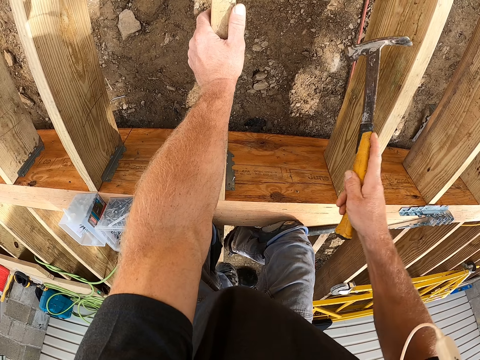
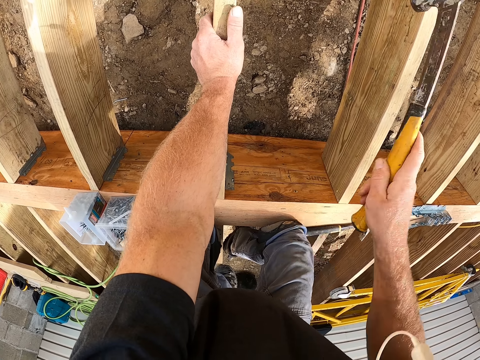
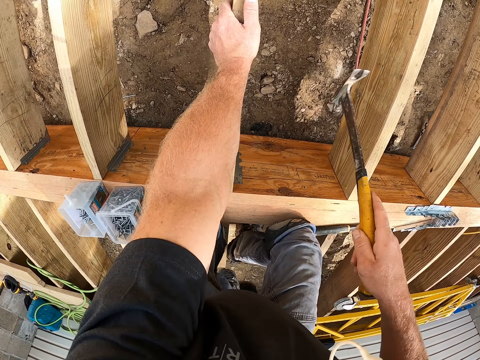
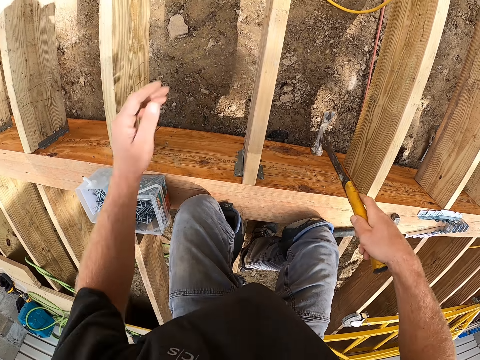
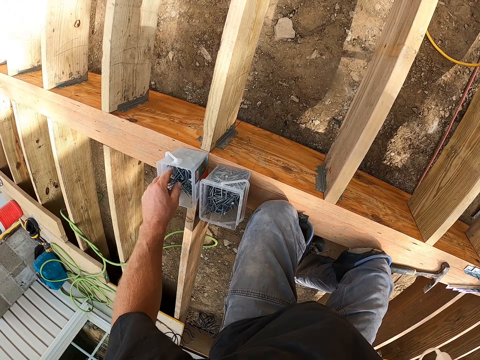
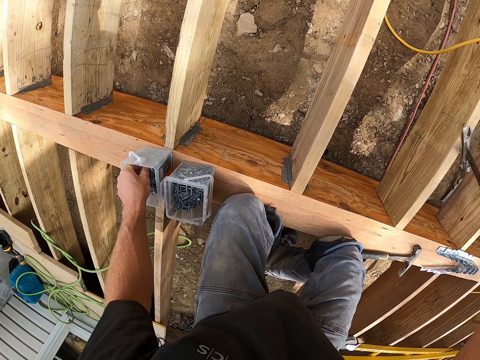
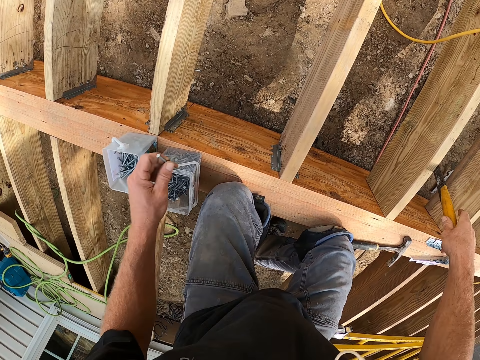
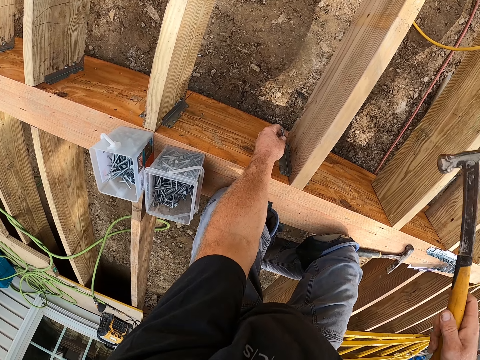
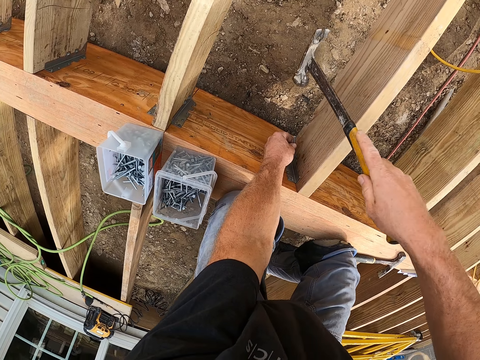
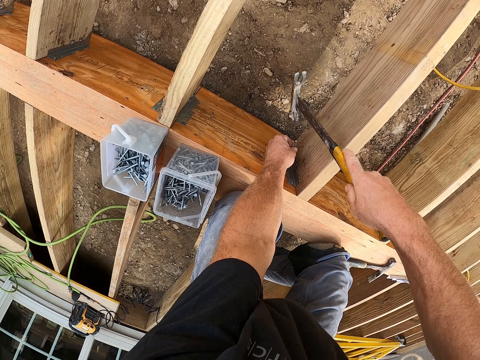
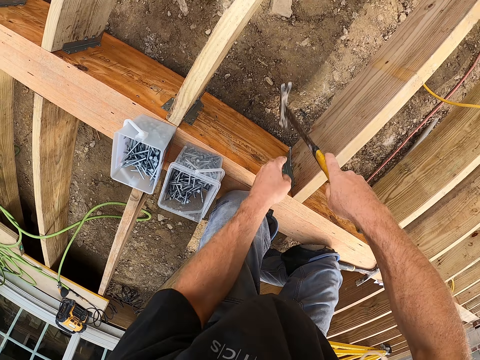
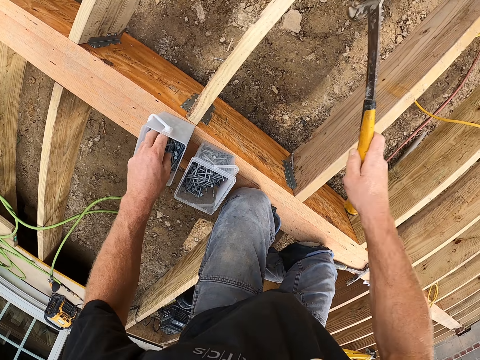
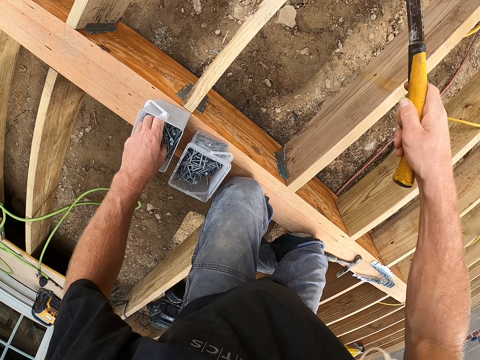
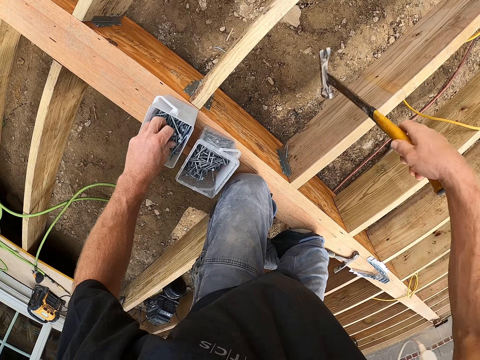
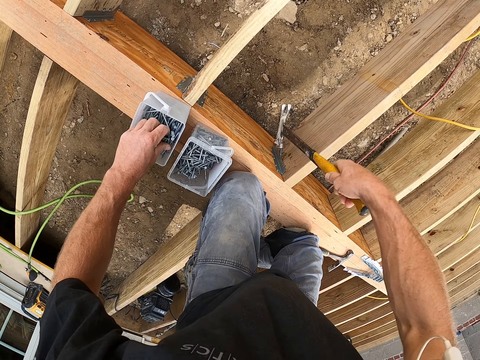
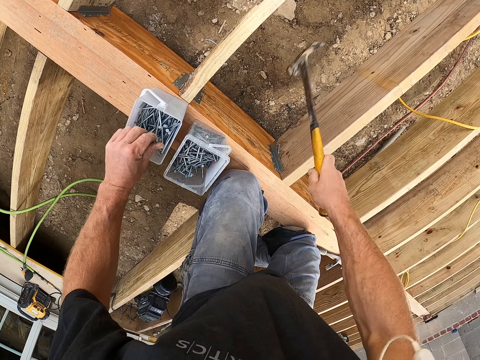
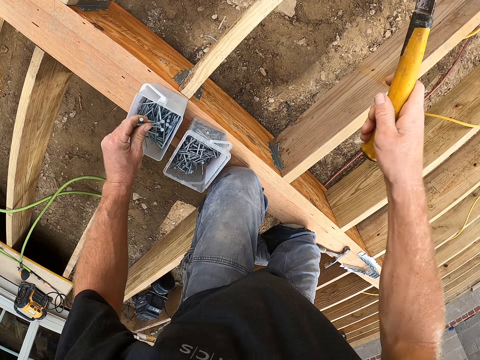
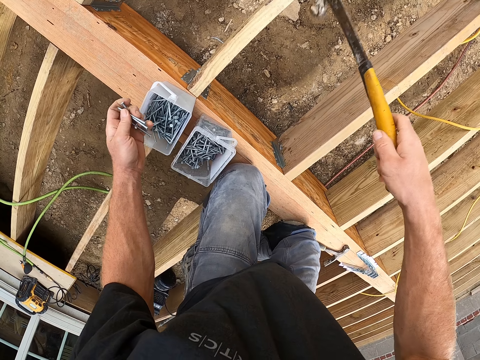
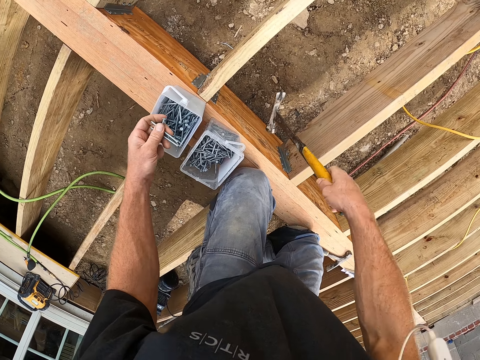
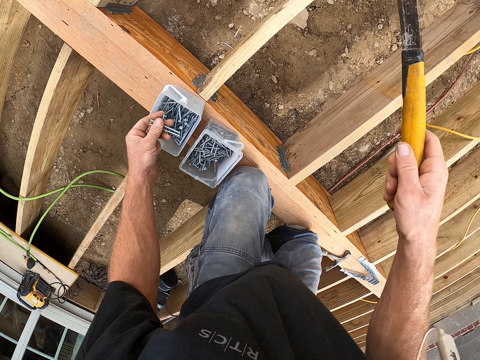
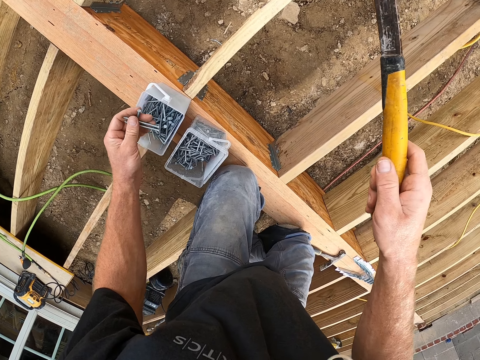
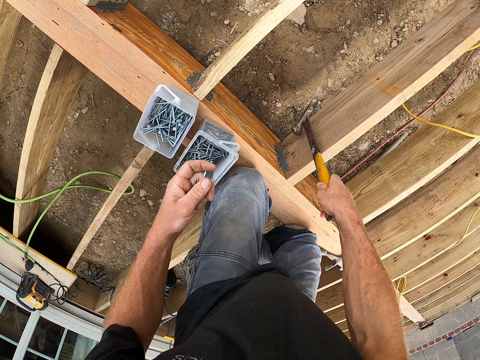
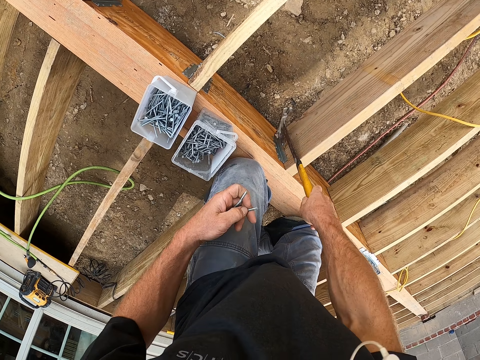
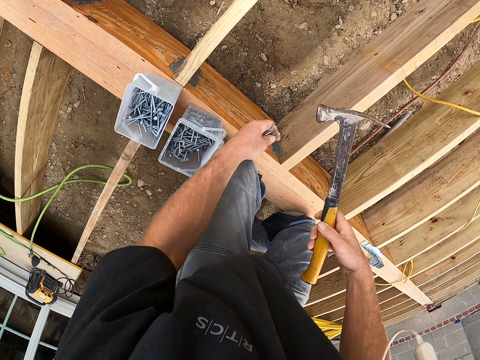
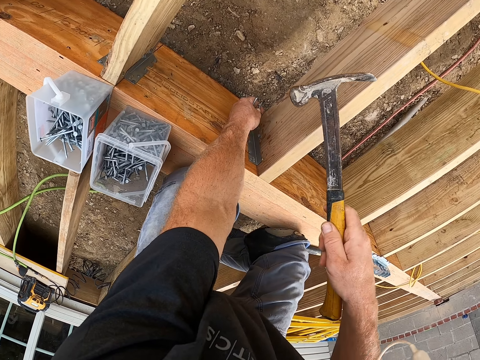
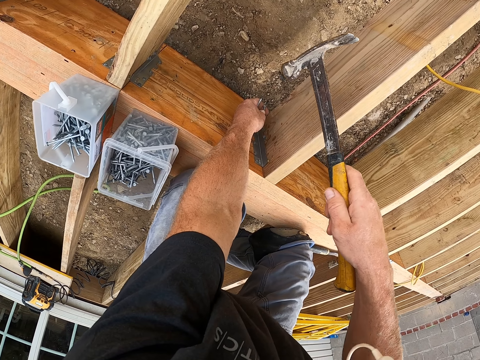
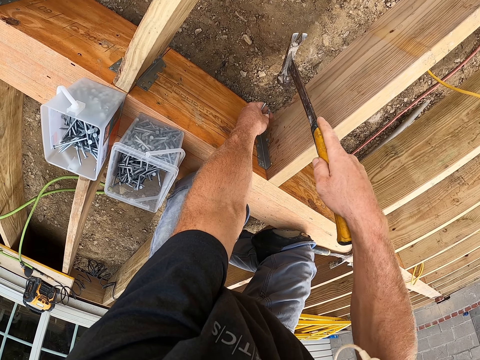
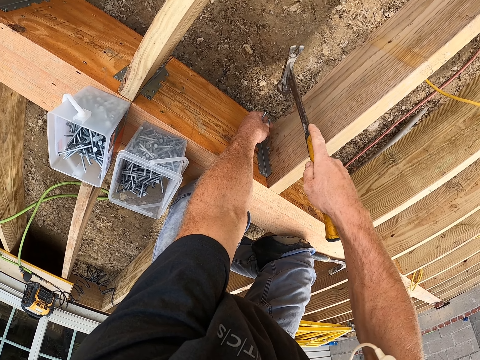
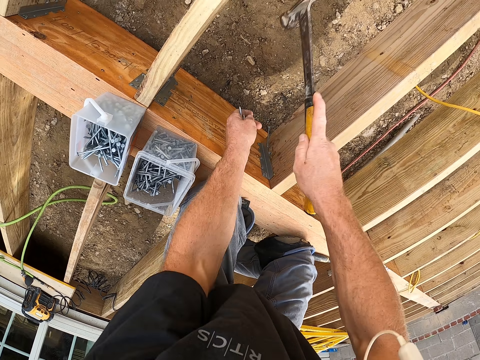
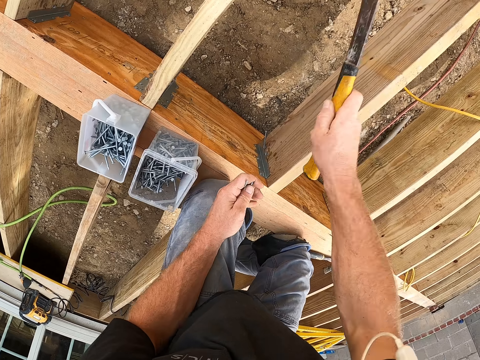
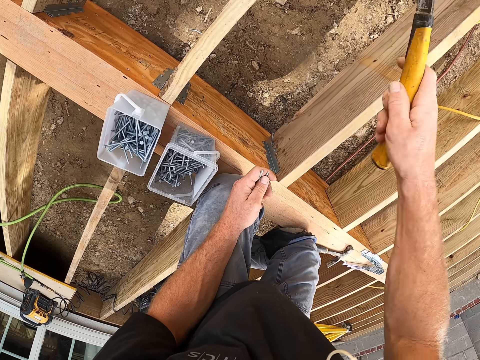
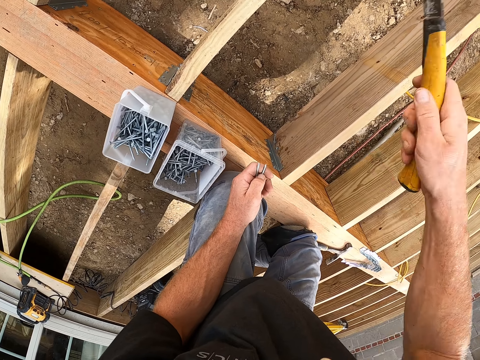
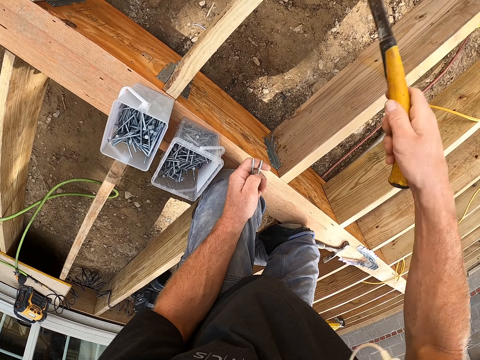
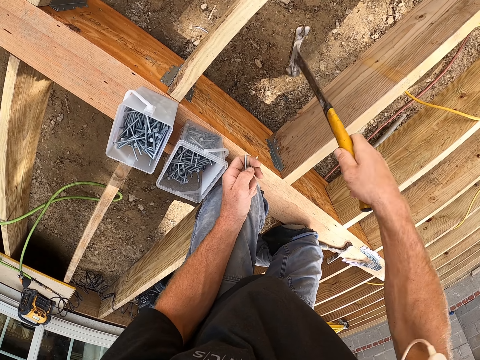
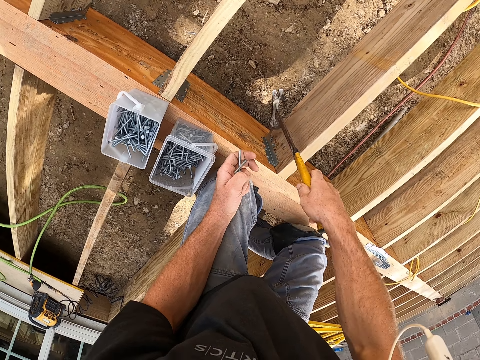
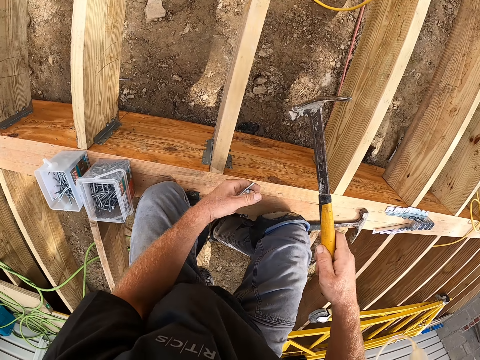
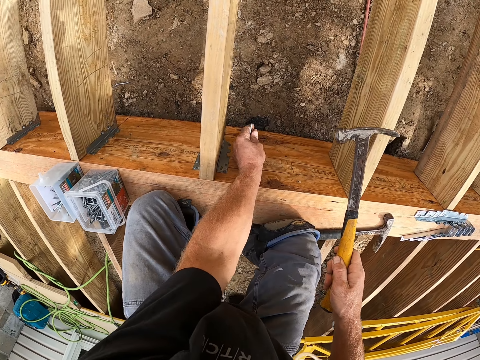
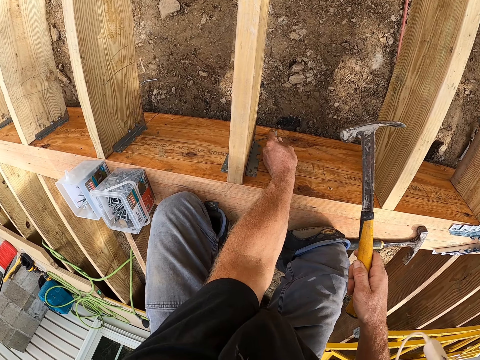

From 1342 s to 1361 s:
The camera wearer picks the nail. They hammer the nail in the hinge. They pick the nail. They hammer the nail in the hinge. They place the nail on the hinge. They hammer the nail in the hinge.

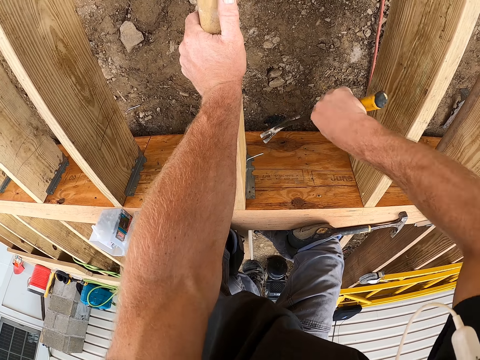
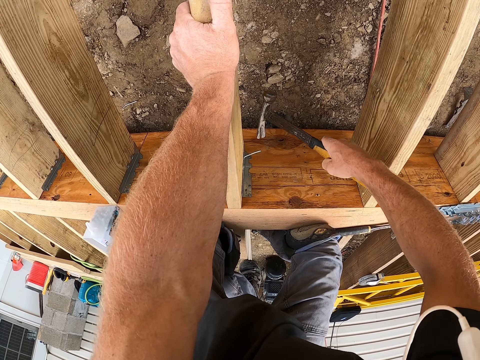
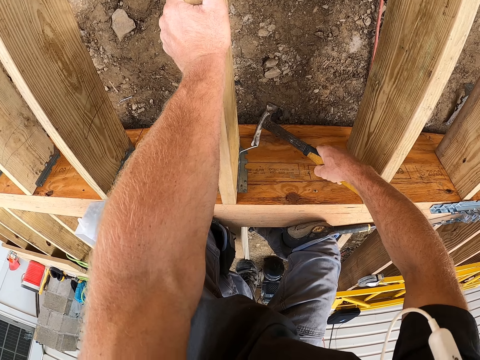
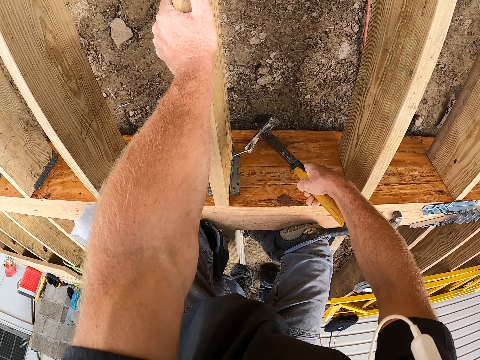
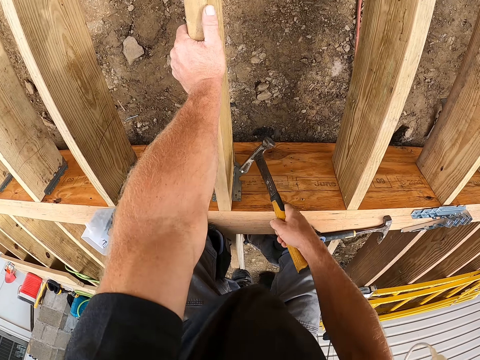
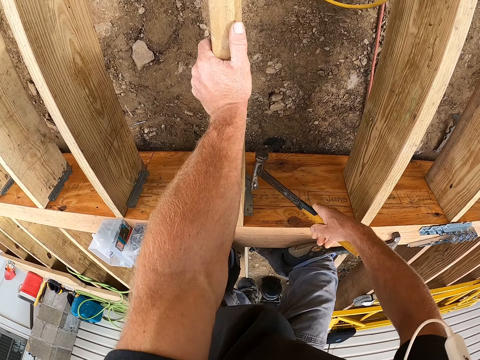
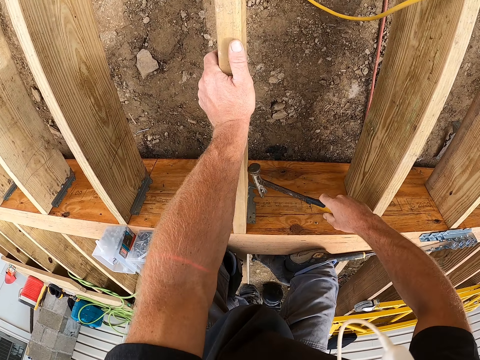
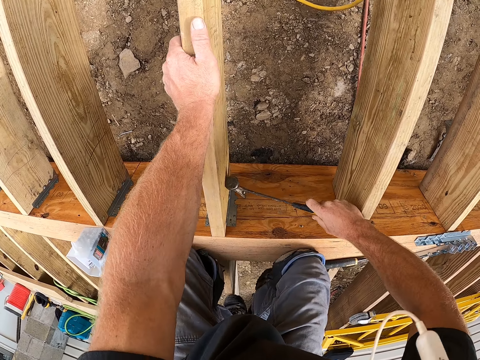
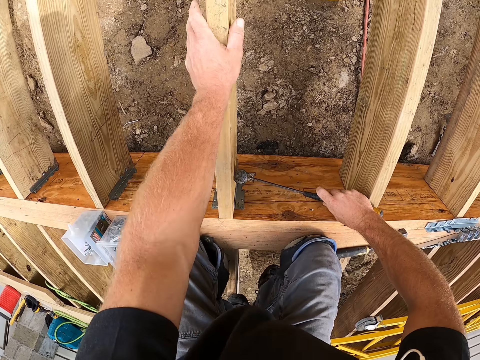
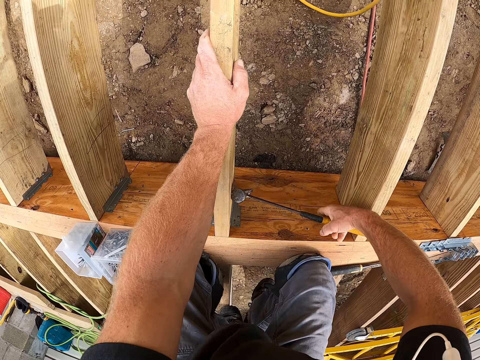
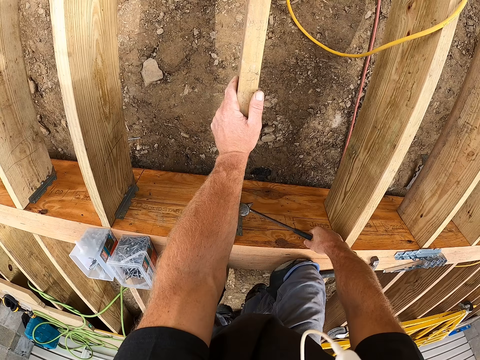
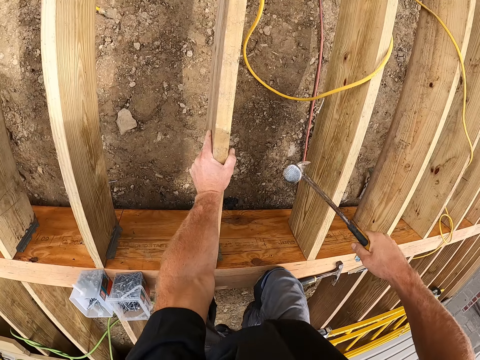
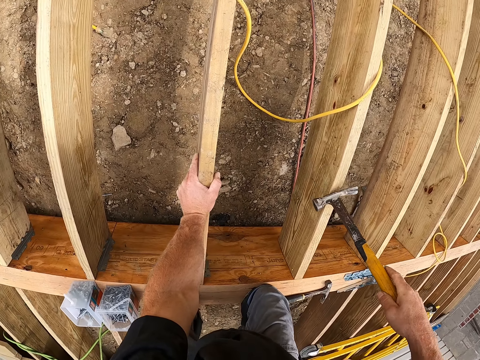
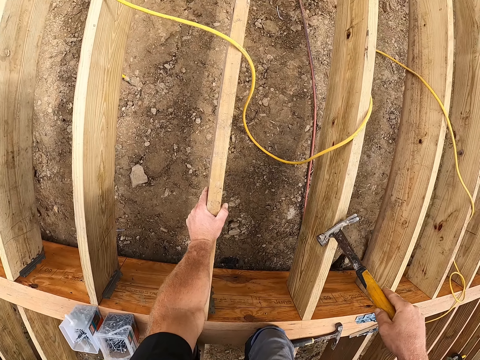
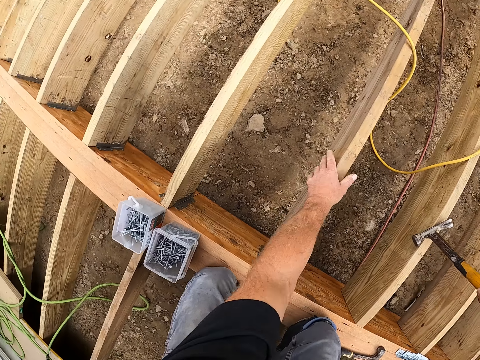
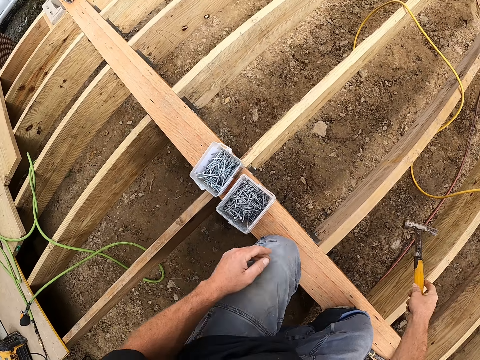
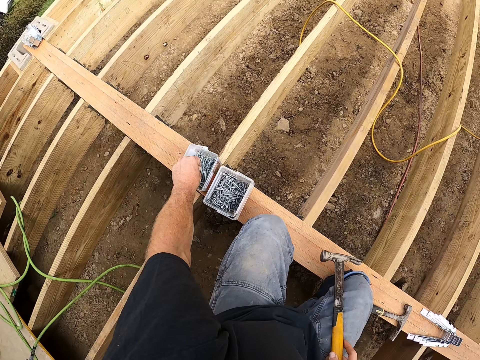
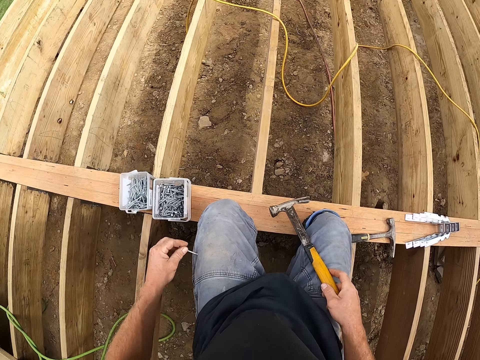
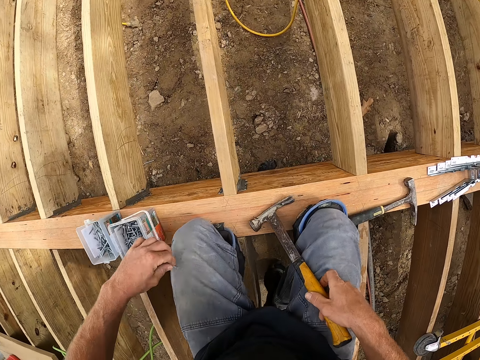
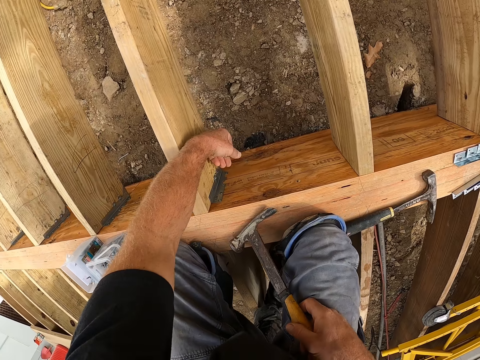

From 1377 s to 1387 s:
The camera wearer pulls the nail with a hammer. They pick a nail from the tin.
